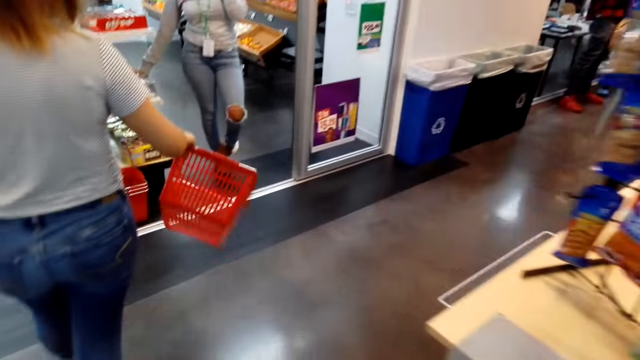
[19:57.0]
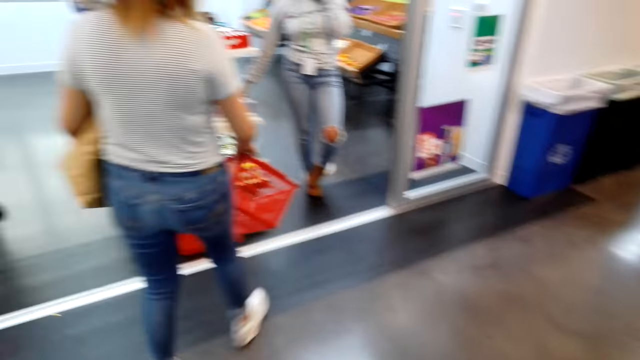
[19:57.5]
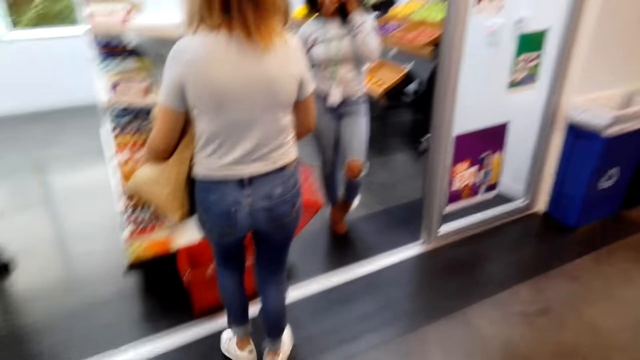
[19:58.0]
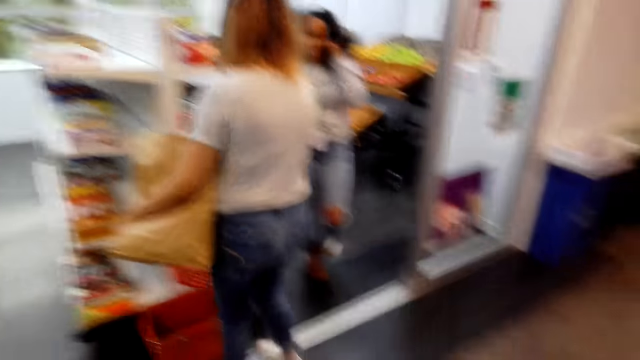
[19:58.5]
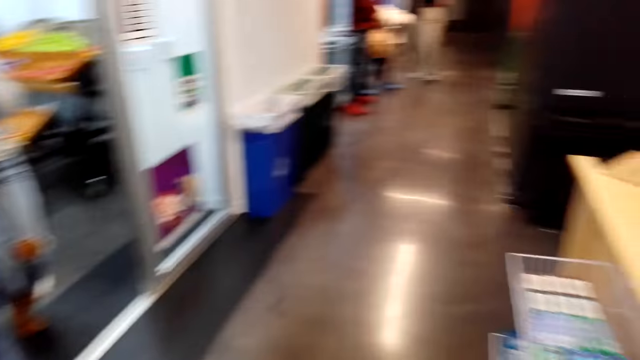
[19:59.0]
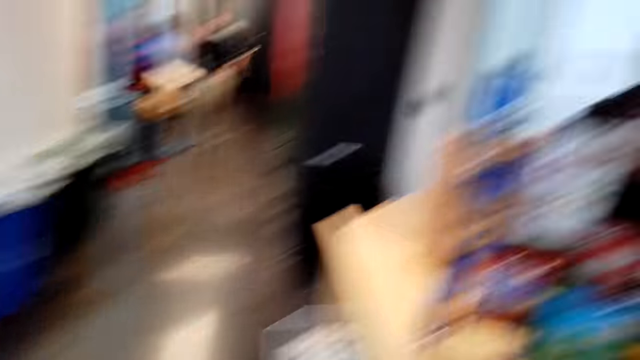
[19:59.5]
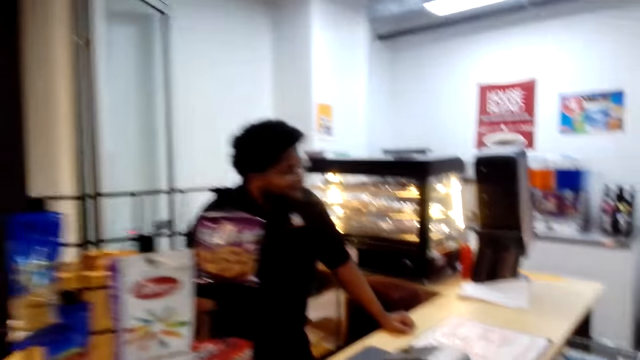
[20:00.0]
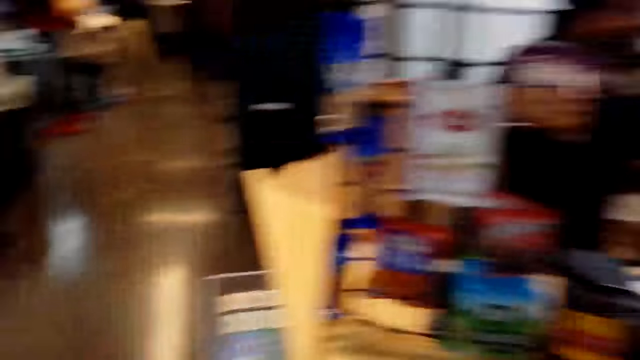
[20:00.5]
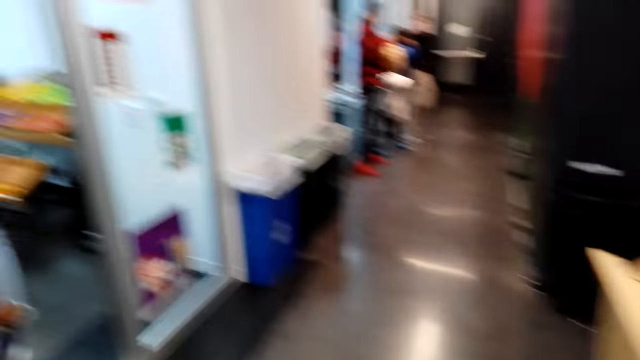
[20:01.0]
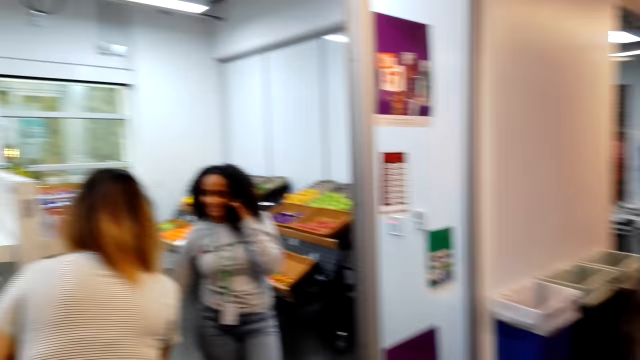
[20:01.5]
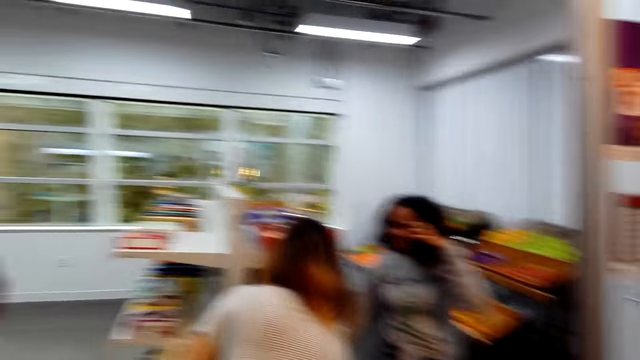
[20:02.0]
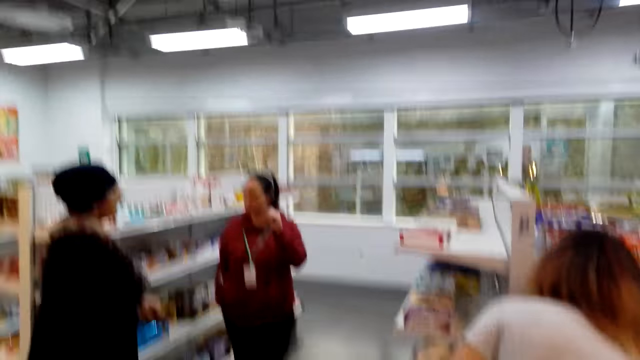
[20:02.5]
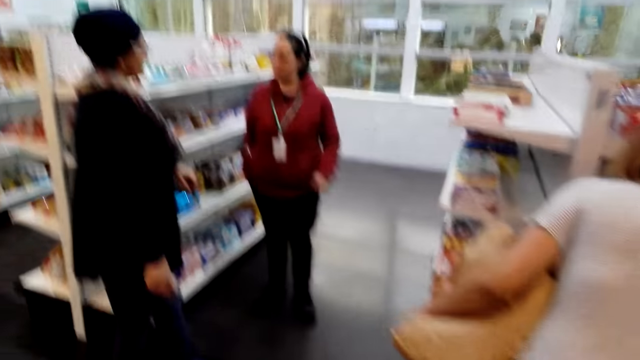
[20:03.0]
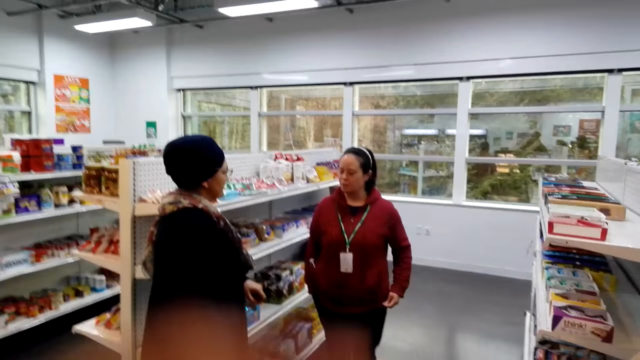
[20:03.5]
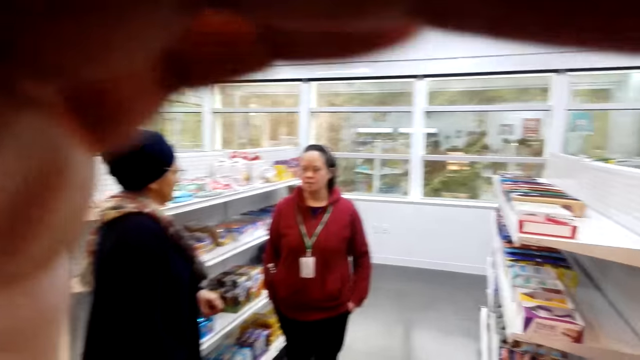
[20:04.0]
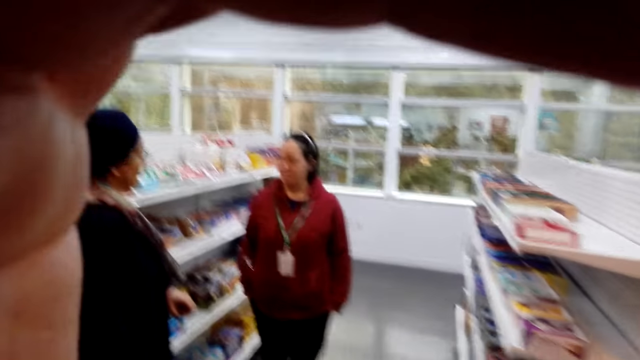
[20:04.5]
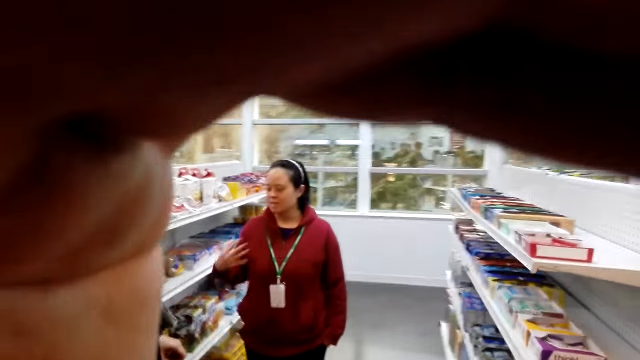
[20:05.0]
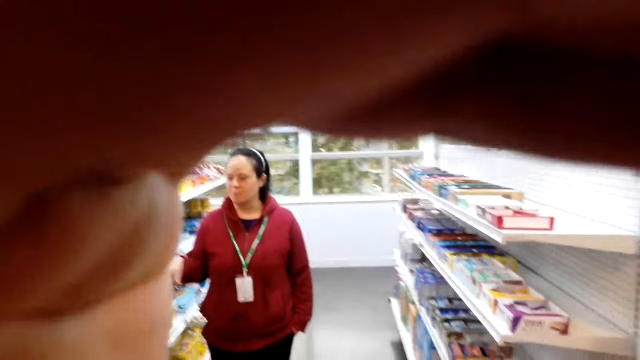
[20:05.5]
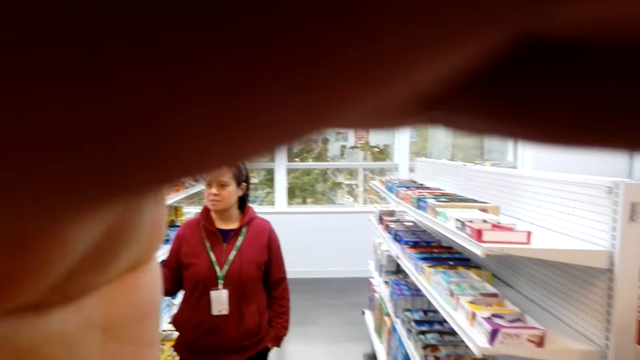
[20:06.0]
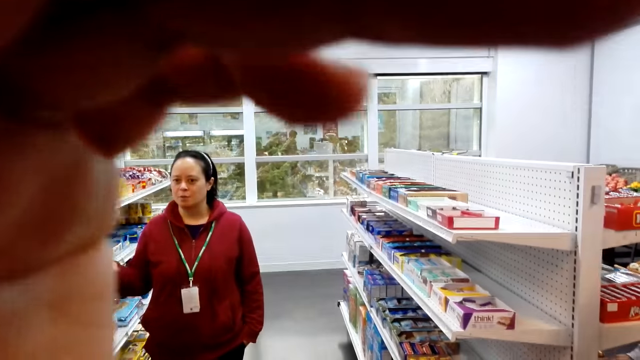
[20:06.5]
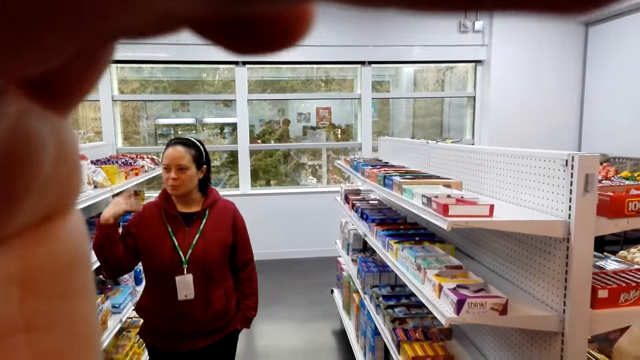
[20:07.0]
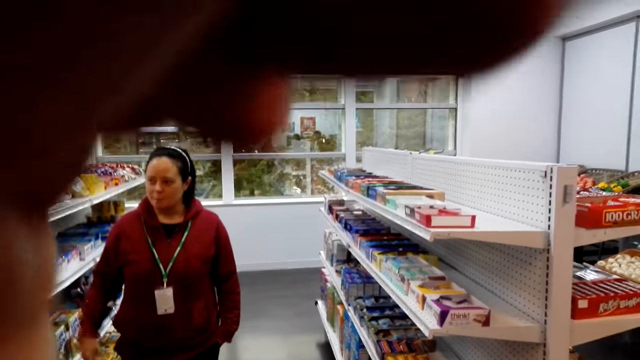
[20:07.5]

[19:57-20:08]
A person walks in the room. The person drops a basket on the other basket. The camera wearer walks. Another person interacts with a third person. The camera wearer adjusts the camera.

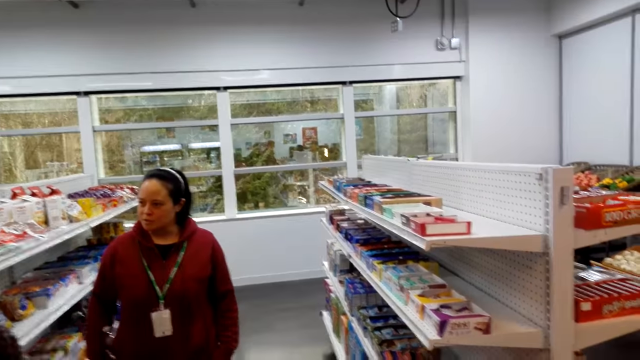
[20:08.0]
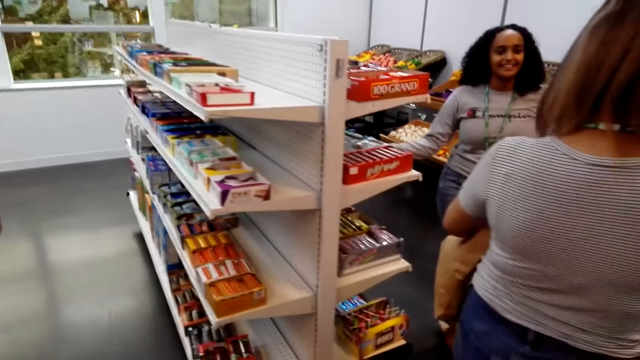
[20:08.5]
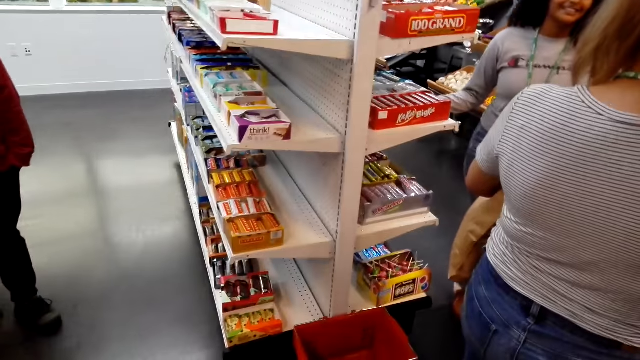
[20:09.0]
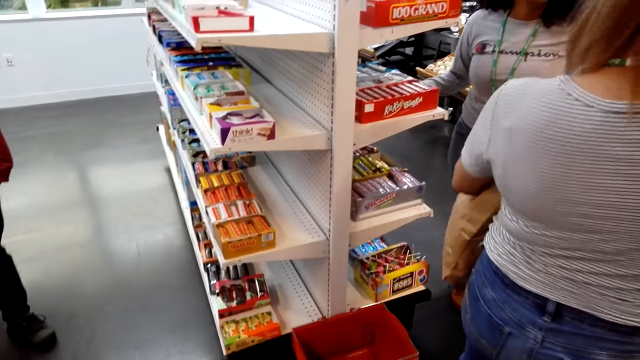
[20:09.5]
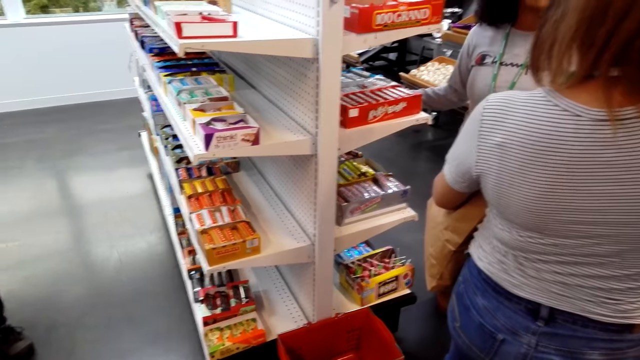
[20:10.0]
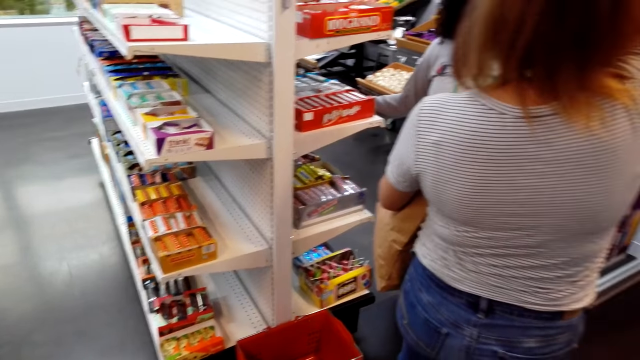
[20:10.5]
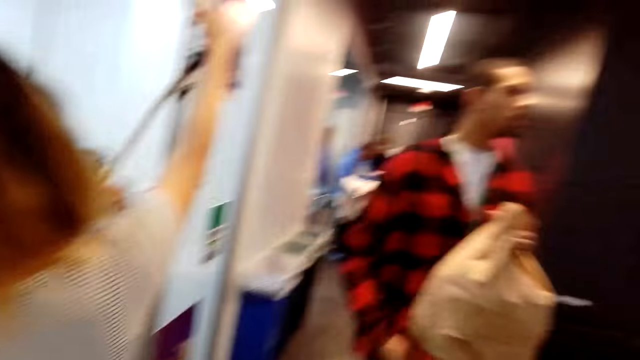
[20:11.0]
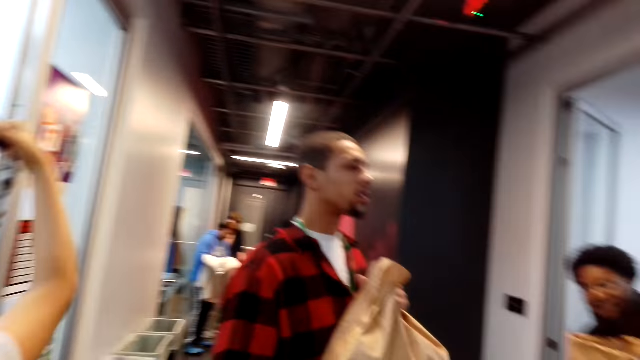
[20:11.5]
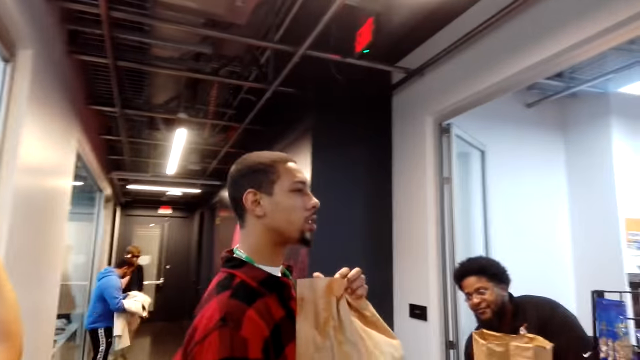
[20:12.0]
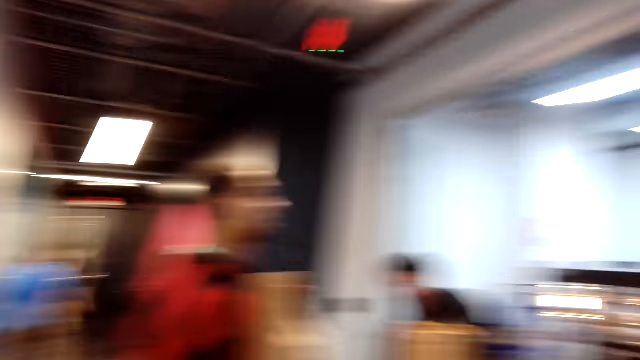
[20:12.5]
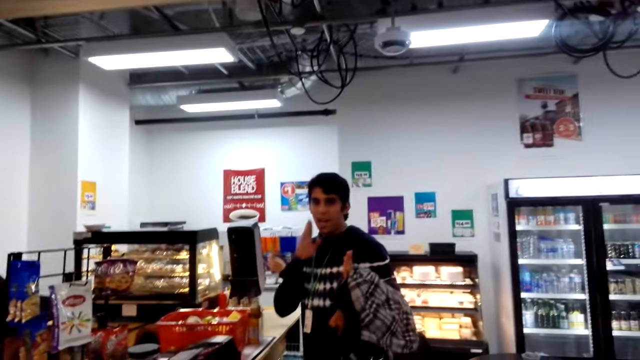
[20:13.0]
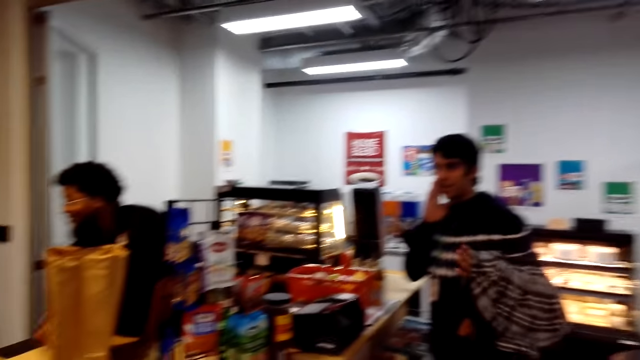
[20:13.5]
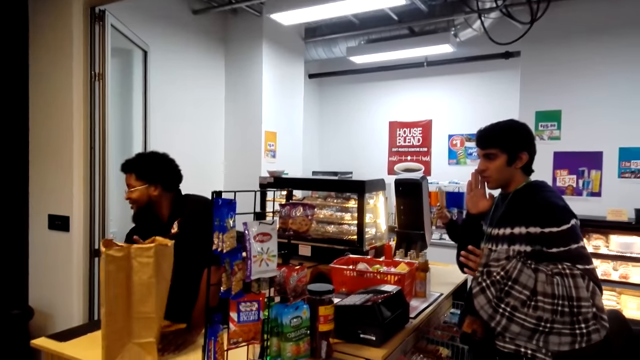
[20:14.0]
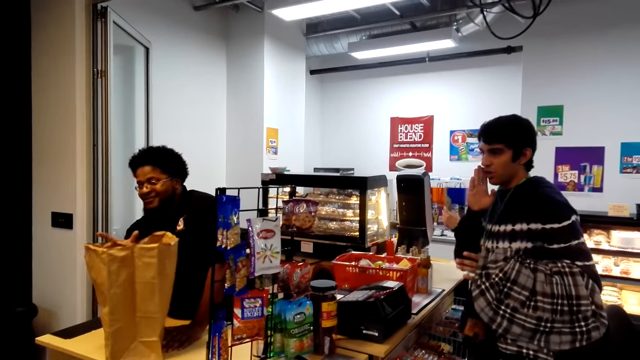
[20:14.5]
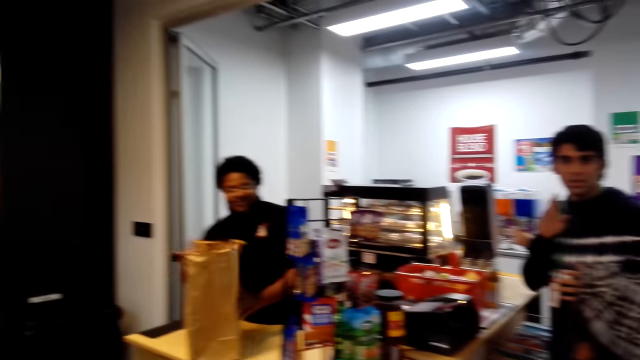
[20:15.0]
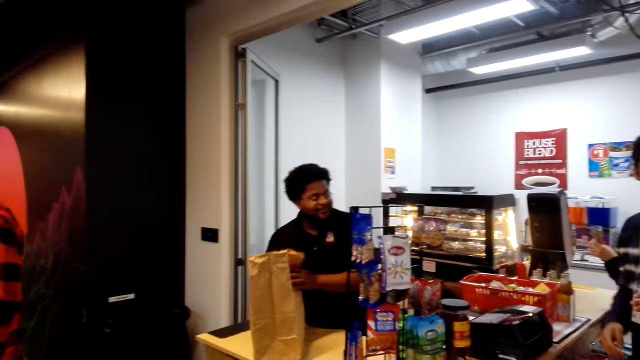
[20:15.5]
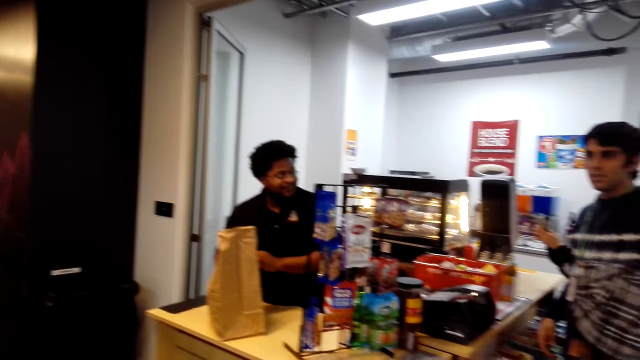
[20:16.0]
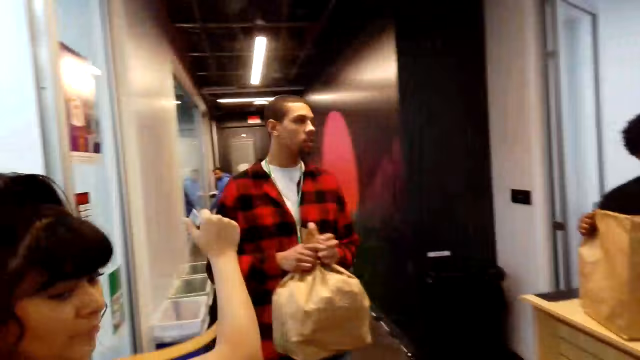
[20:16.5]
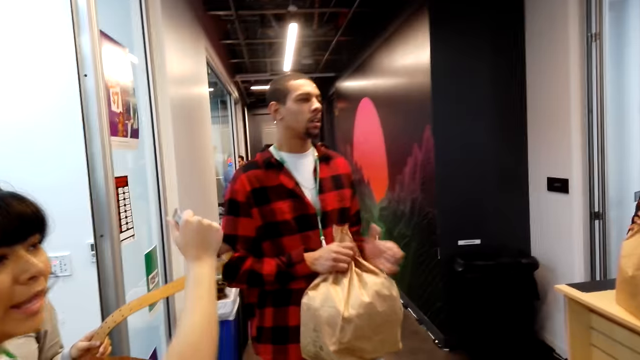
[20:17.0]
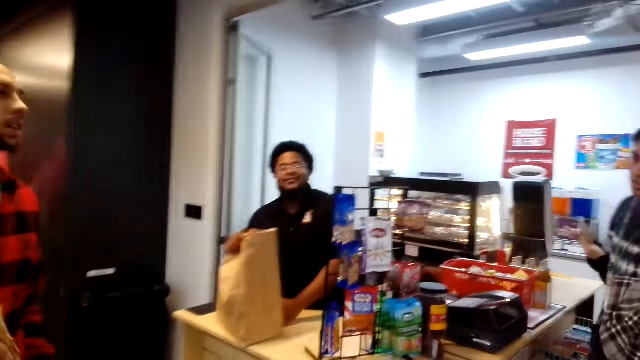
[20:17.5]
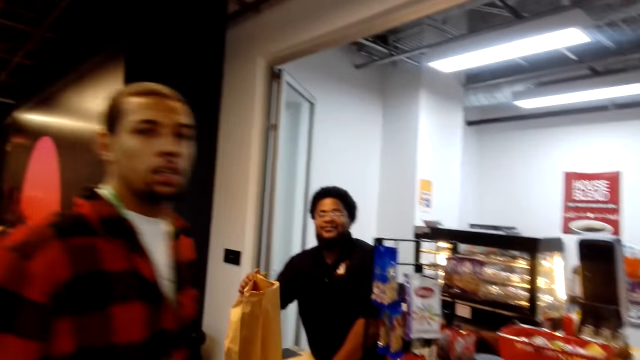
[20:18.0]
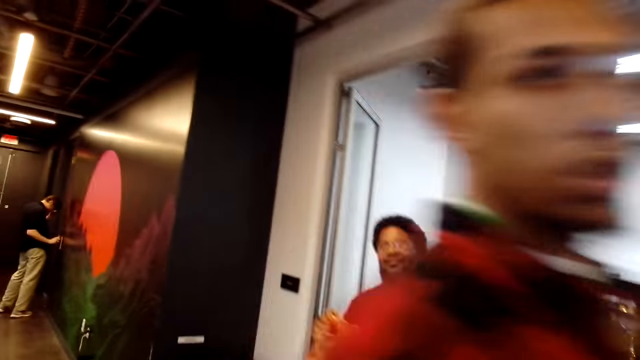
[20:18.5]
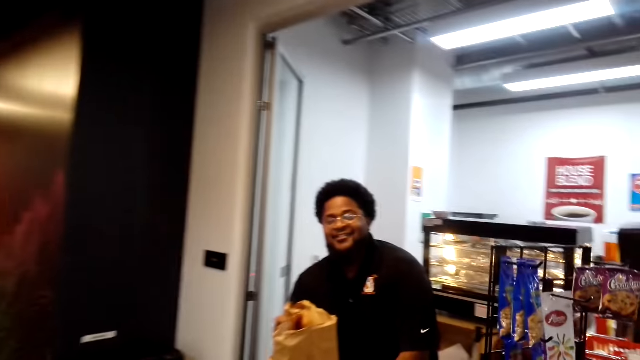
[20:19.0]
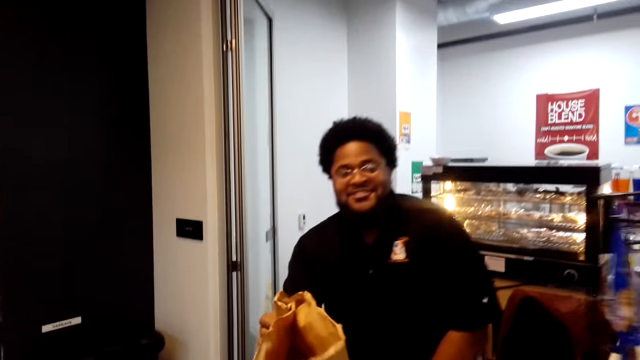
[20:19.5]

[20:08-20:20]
A person interacts with another person. A third person walks to the counter. A fourth person interacts with the camera wearer. A fifth person folds the bag.
